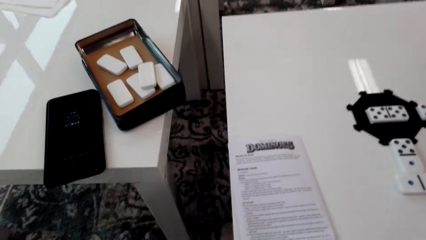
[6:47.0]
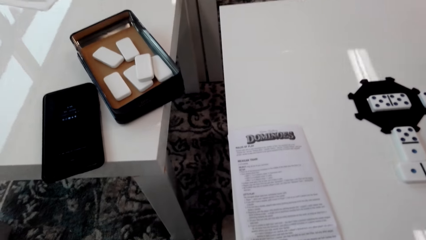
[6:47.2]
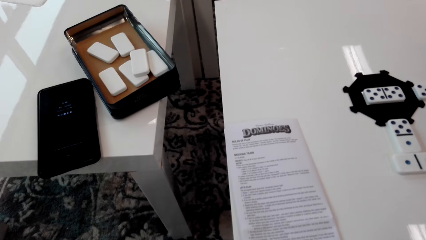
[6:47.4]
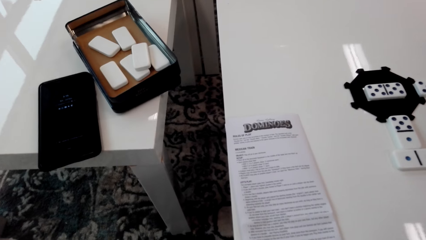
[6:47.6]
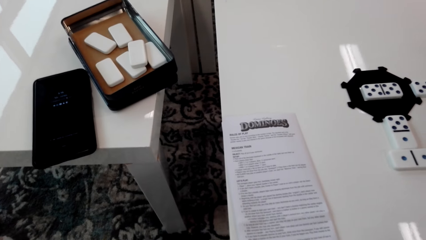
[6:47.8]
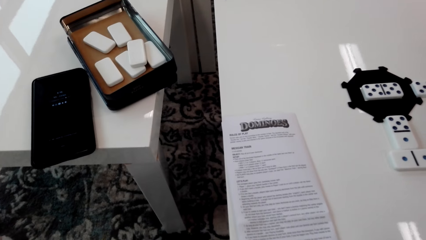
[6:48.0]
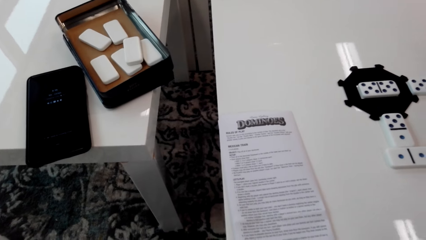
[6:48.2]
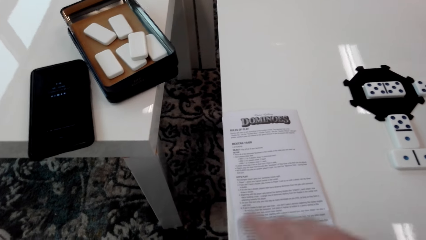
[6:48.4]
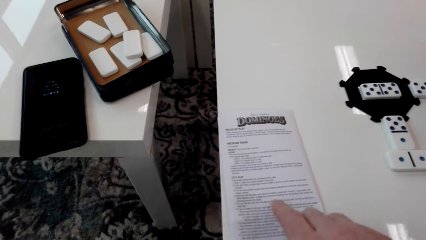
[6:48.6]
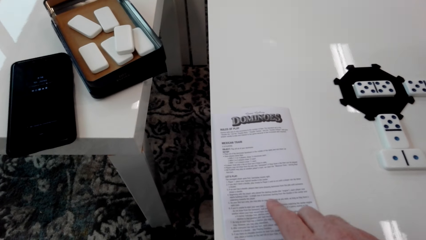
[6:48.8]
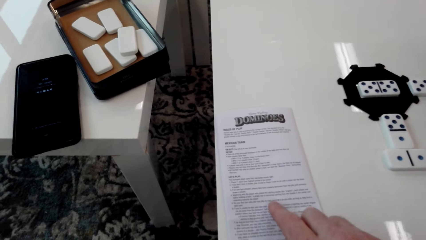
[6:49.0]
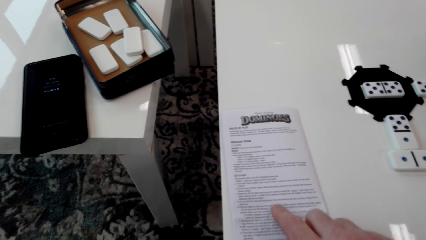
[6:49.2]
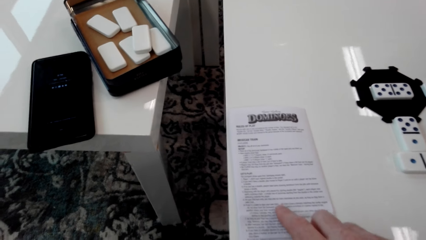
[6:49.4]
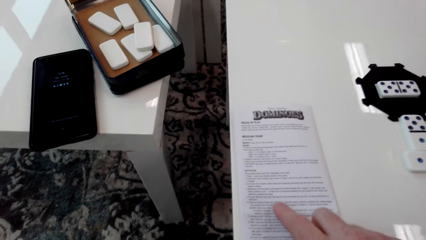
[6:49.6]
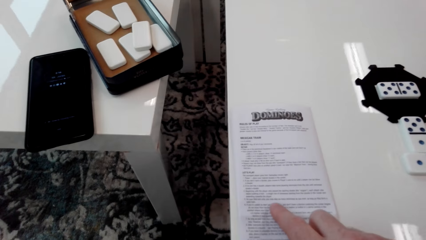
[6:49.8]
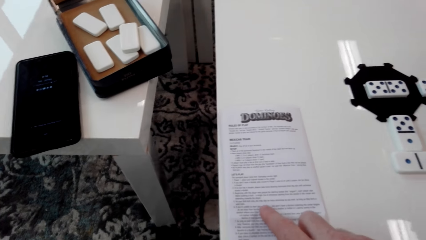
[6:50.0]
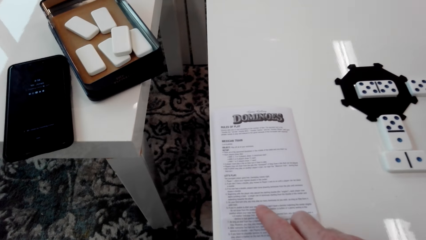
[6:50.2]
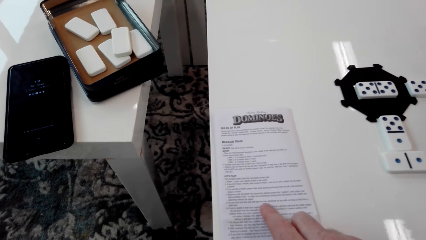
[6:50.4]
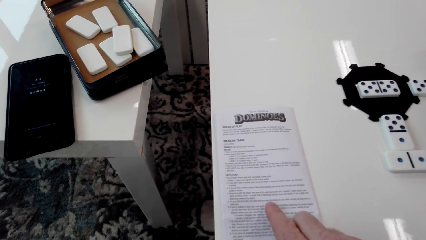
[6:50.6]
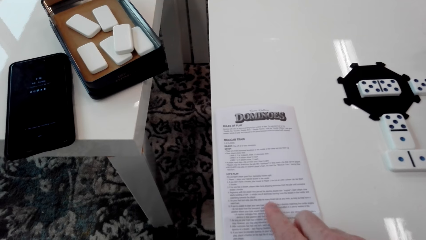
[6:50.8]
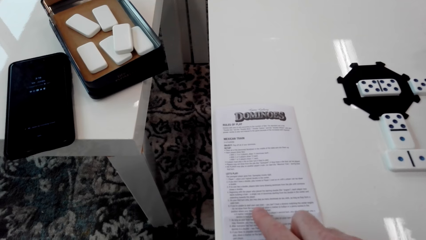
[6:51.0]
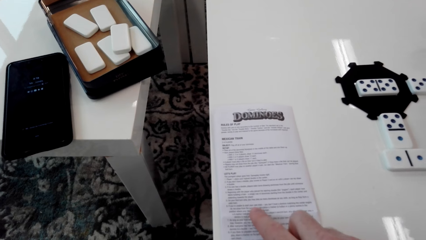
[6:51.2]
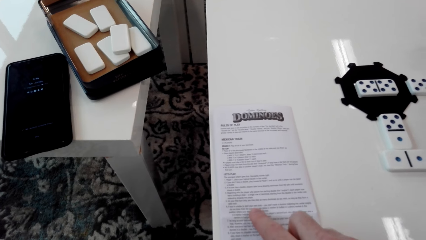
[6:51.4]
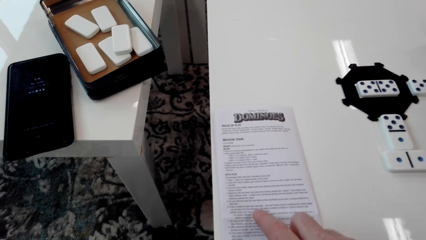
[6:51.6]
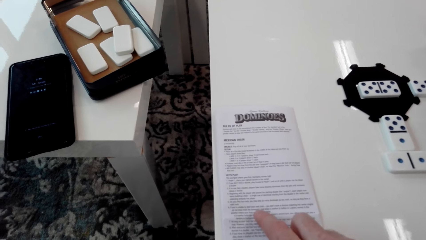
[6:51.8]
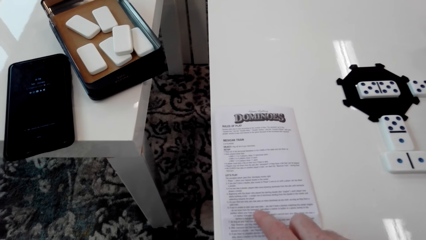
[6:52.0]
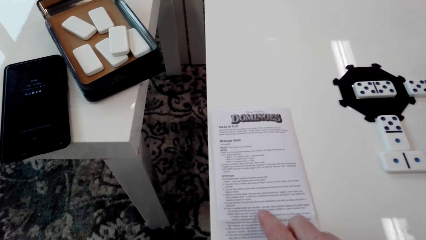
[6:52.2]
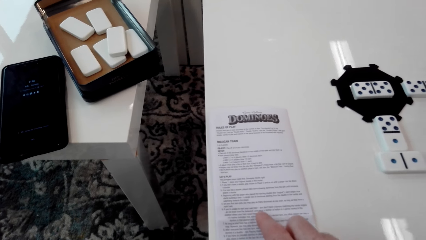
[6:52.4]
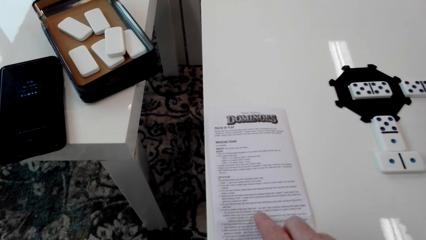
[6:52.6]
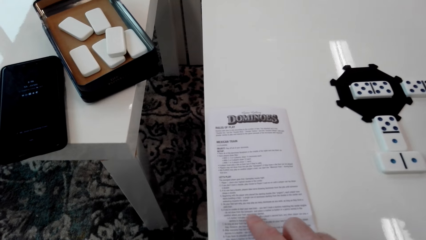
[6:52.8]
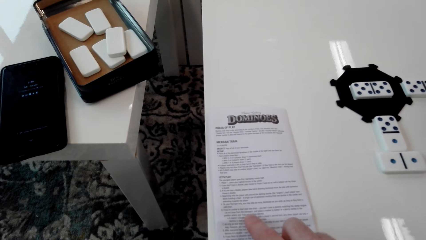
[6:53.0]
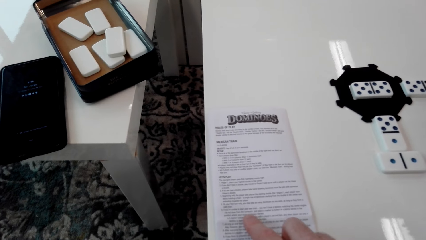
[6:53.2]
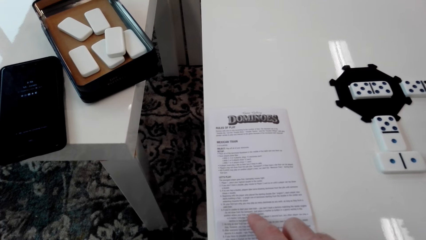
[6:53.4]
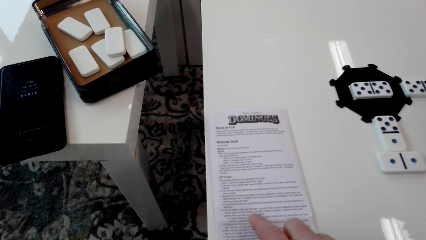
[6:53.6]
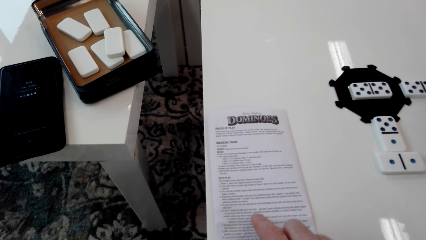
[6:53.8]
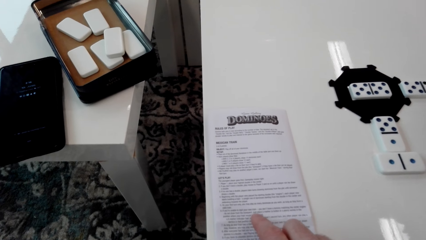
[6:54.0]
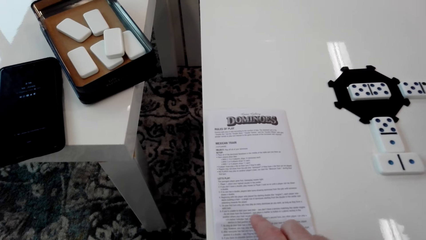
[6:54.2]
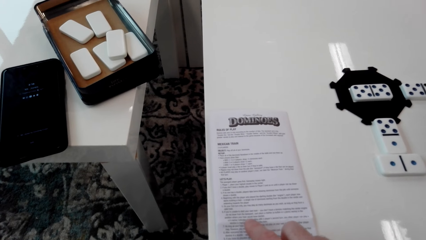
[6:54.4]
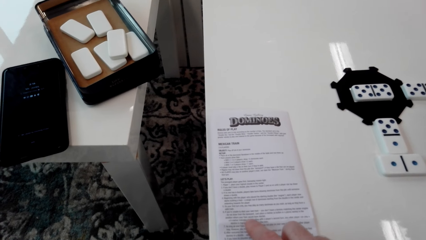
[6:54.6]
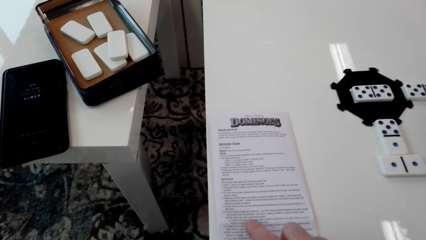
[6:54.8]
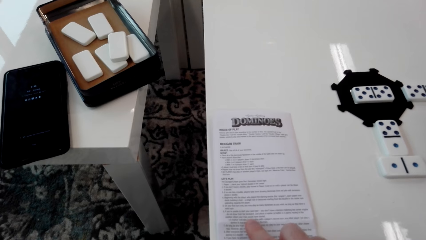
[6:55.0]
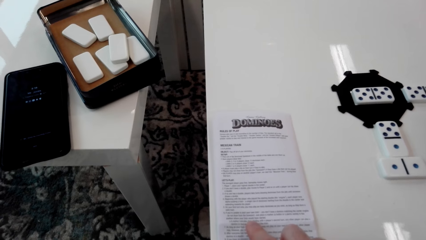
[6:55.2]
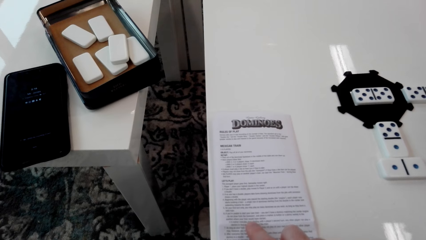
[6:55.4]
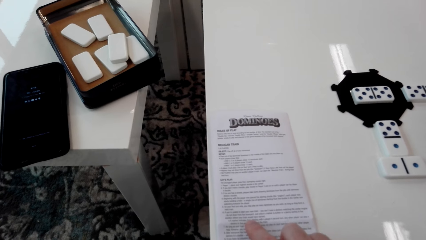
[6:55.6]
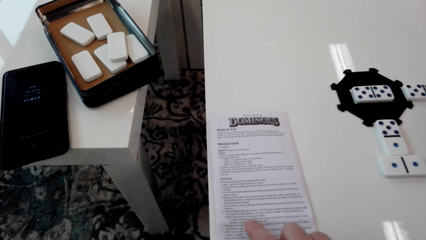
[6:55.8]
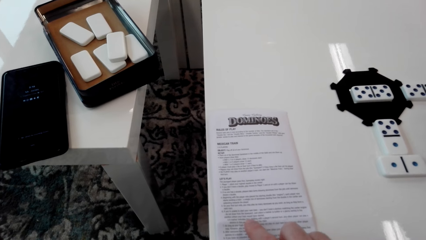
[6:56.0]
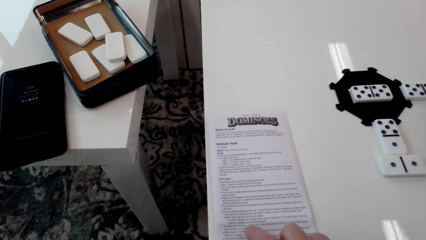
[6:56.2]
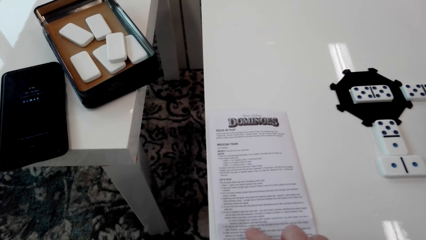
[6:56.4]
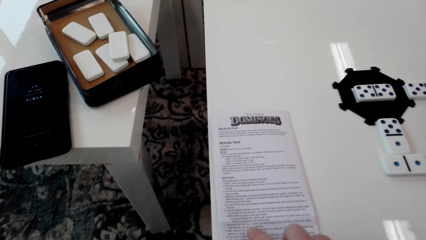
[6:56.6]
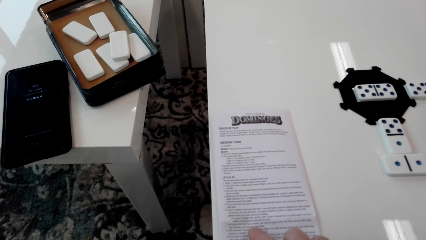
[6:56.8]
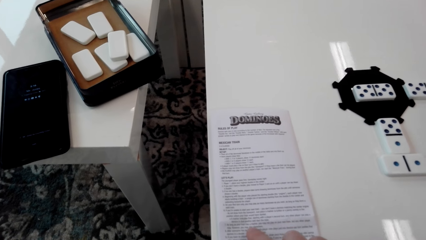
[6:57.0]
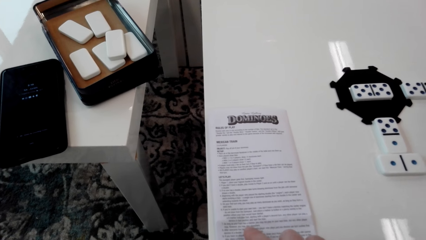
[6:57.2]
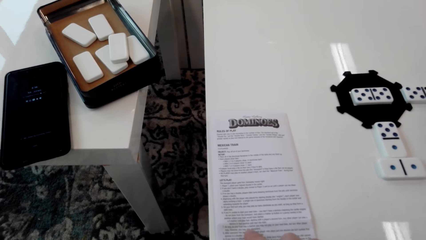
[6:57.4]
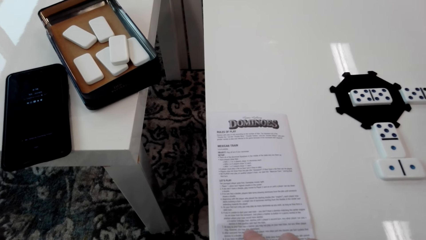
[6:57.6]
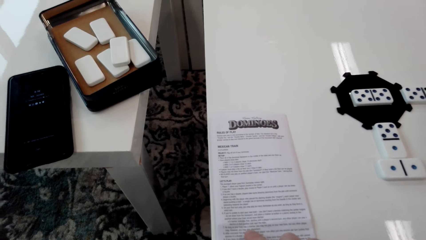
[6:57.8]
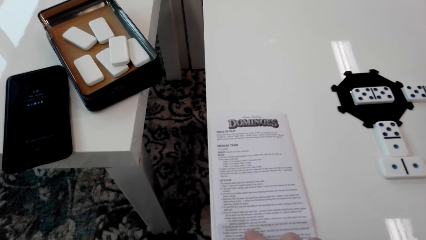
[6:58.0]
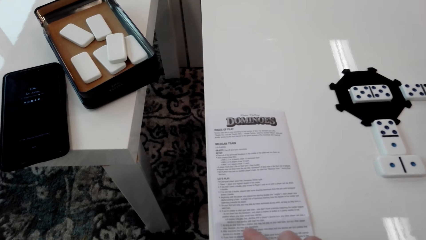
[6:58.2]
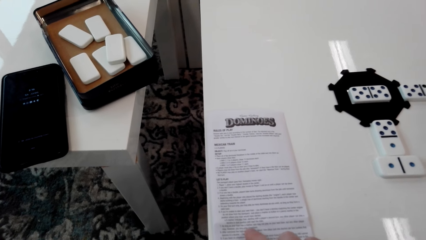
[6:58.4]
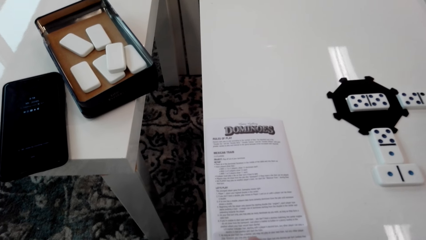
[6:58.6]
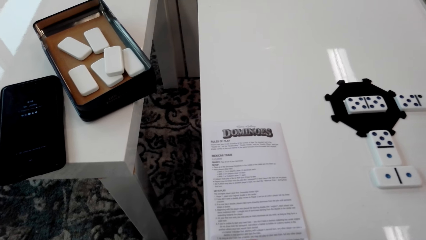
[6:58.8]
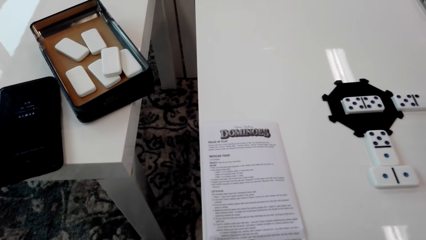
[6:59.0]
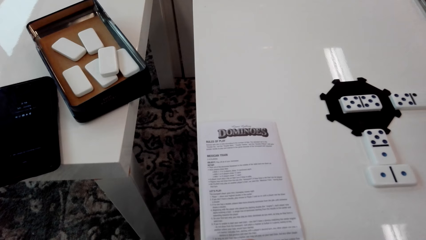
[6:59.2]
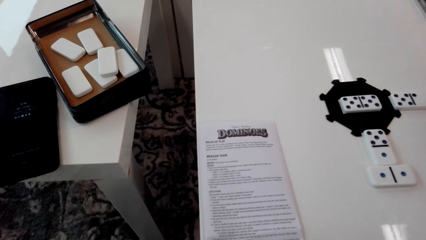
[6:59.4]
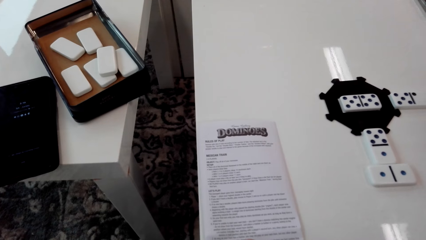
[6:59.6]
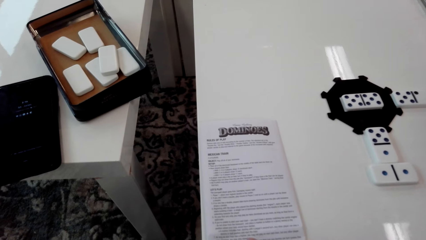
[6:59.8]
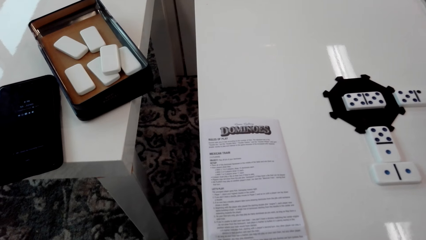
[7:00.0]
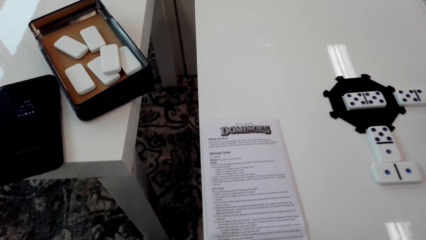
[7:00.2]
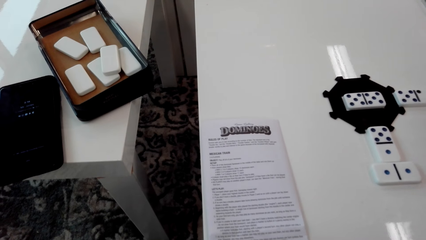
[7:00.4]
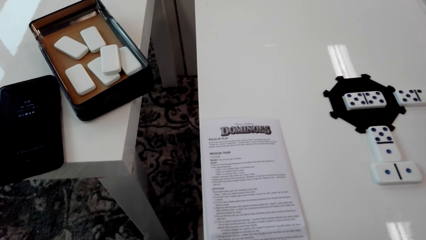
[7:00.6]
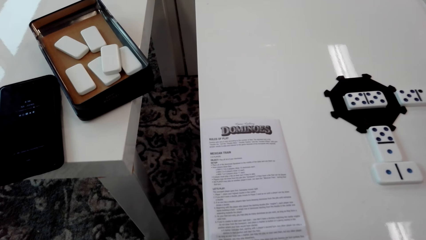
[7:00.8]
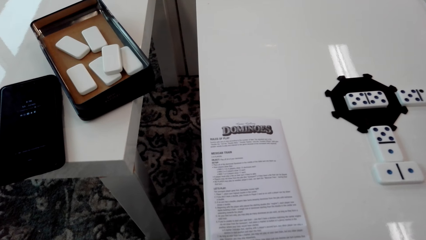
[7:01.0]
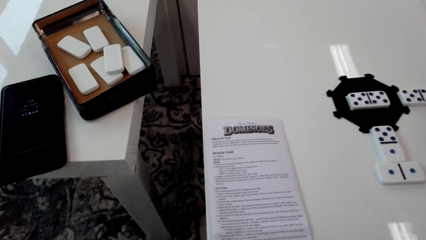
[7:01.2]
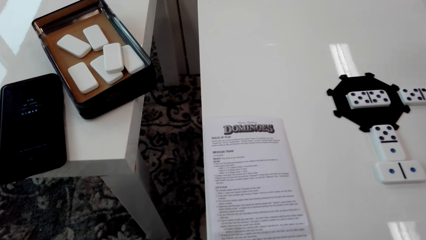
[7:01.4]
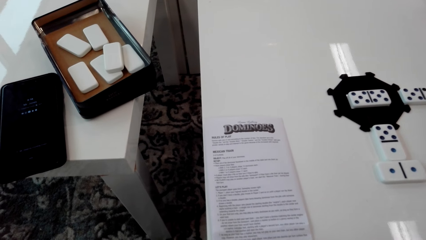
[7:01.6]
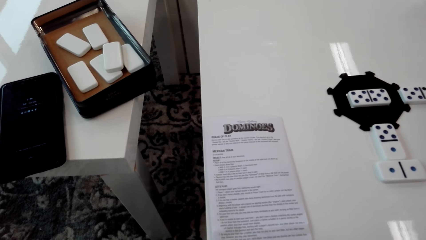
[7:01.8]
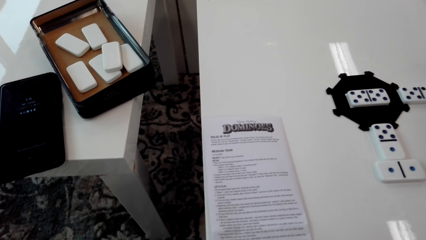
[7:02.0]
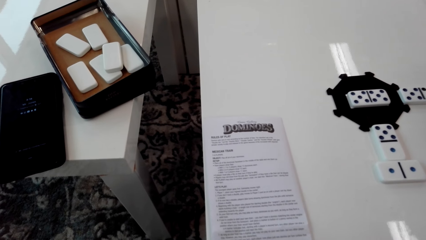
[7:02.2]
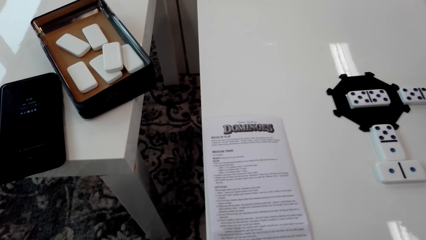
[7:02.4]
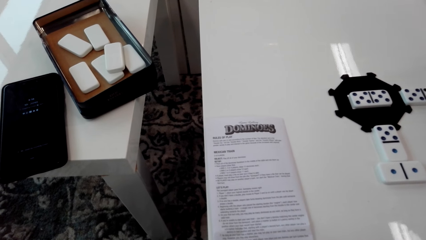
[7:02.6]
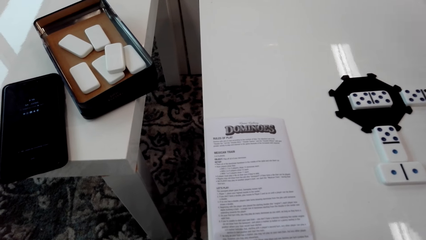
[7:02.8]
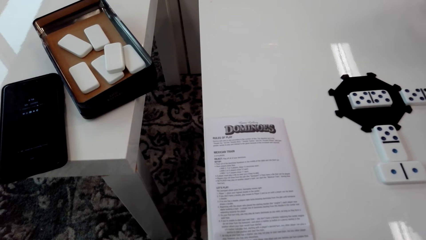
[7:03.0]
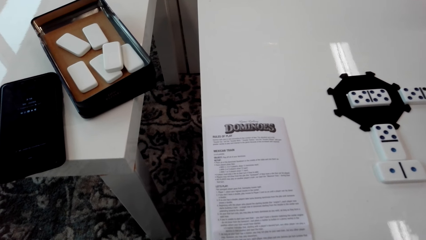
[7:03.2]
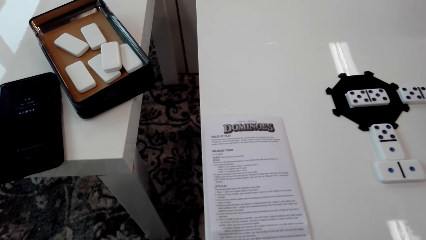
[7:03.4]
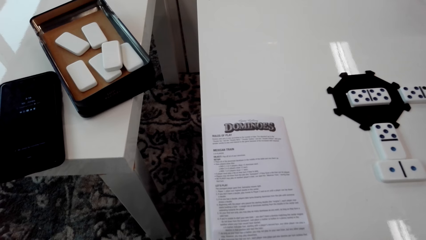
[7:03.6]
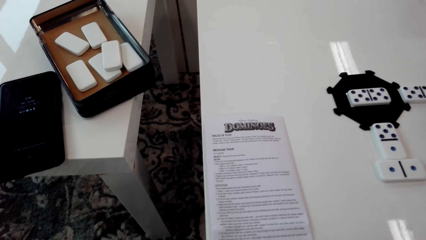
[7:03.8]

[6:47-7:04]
The camera wearer looks around. They hold a paper. They read the manual. They move a hand on the paper.
